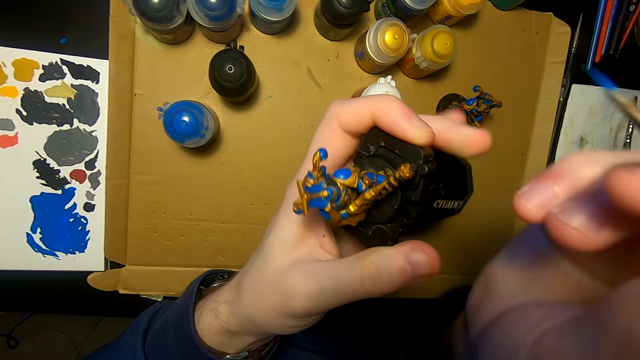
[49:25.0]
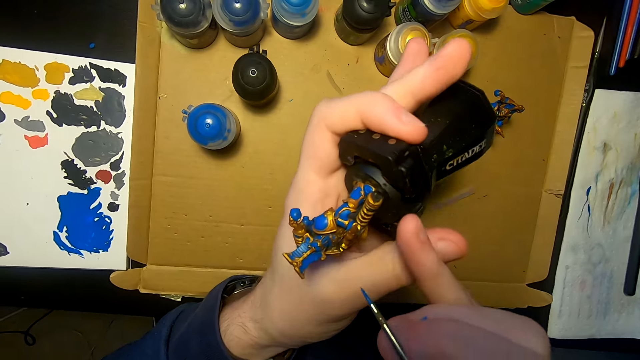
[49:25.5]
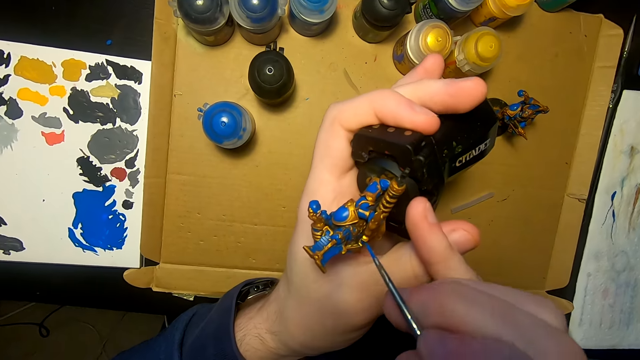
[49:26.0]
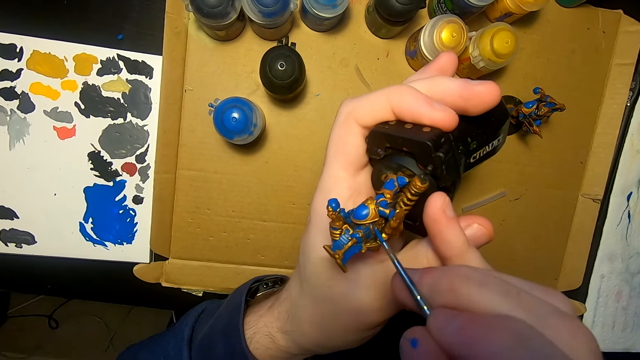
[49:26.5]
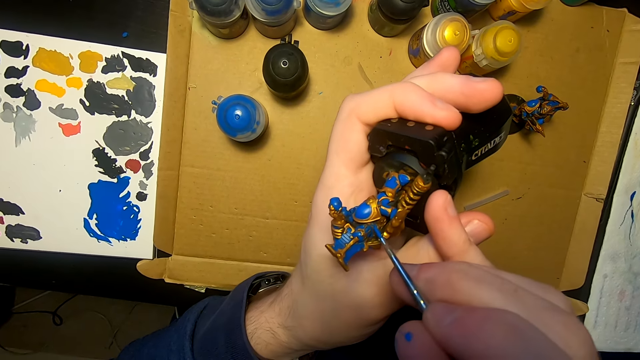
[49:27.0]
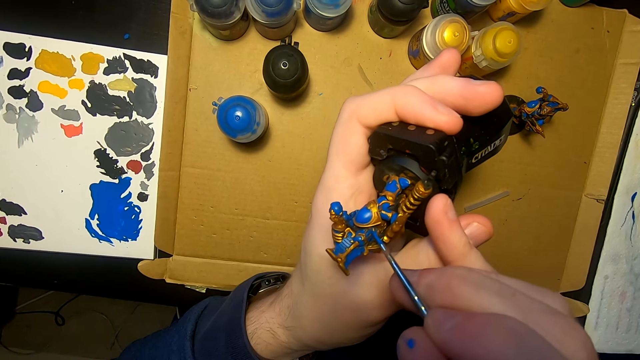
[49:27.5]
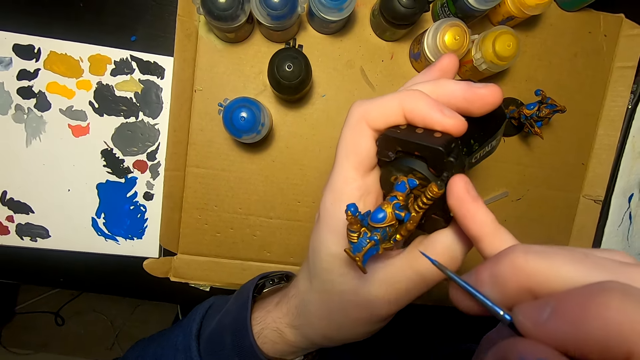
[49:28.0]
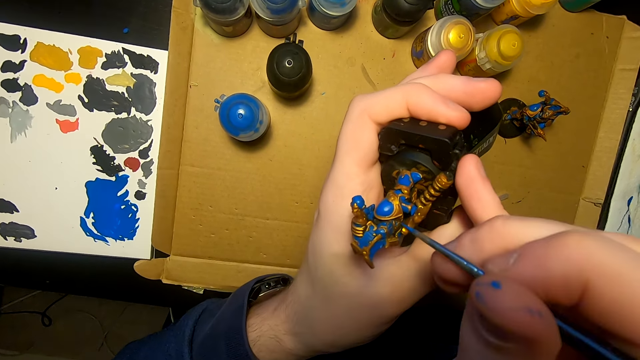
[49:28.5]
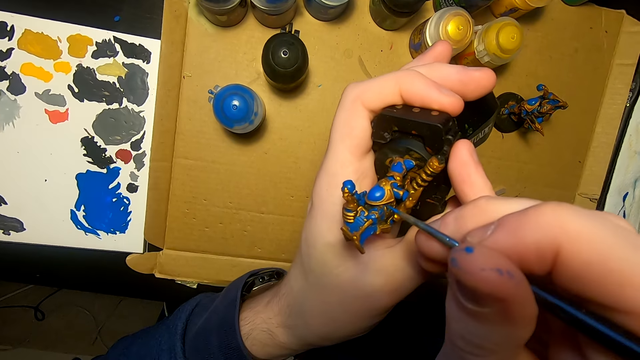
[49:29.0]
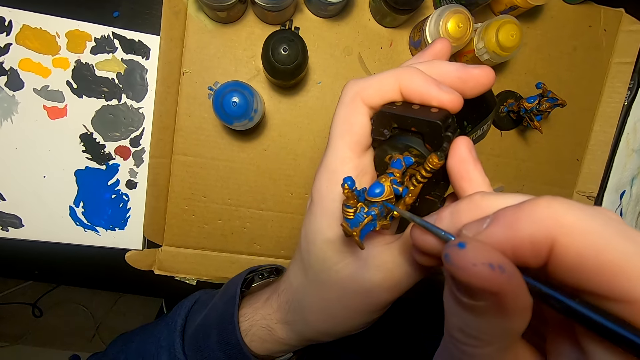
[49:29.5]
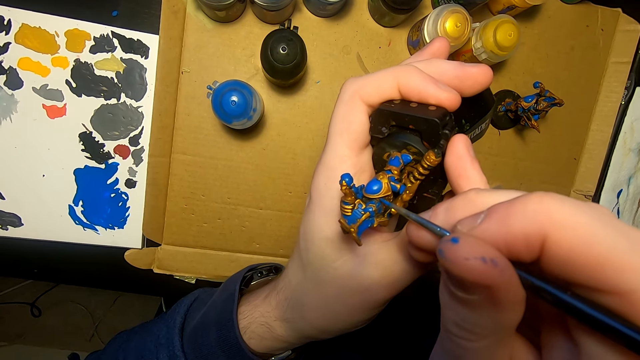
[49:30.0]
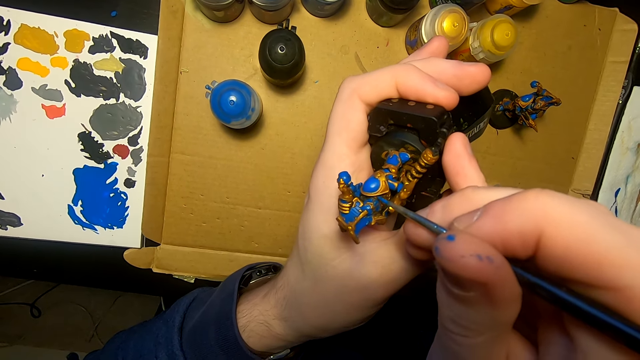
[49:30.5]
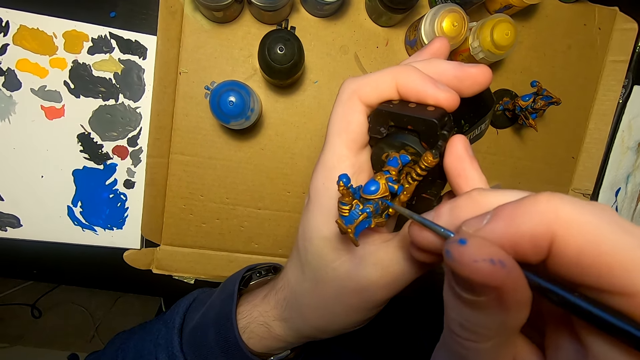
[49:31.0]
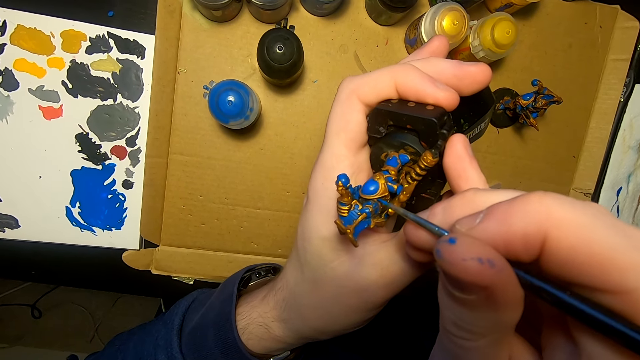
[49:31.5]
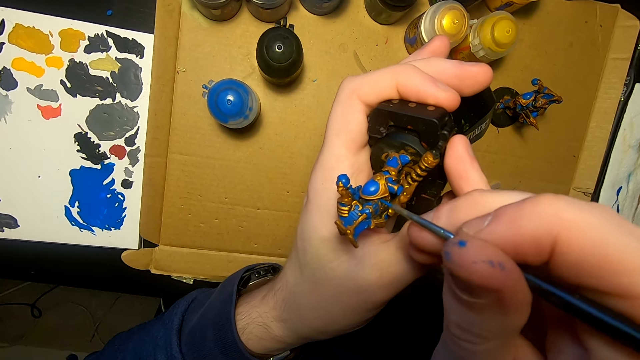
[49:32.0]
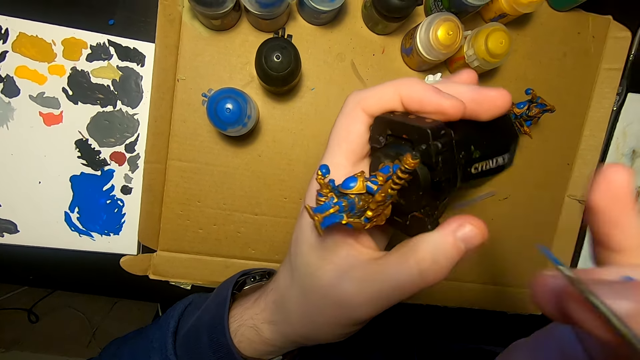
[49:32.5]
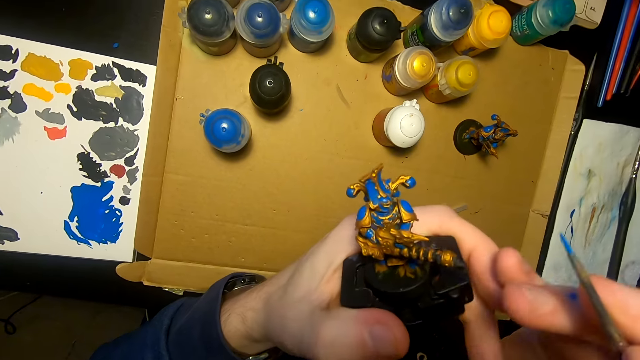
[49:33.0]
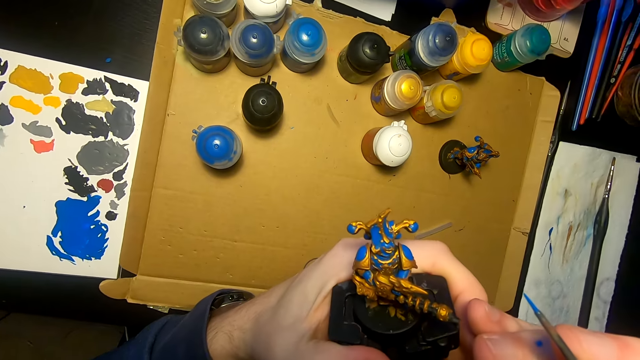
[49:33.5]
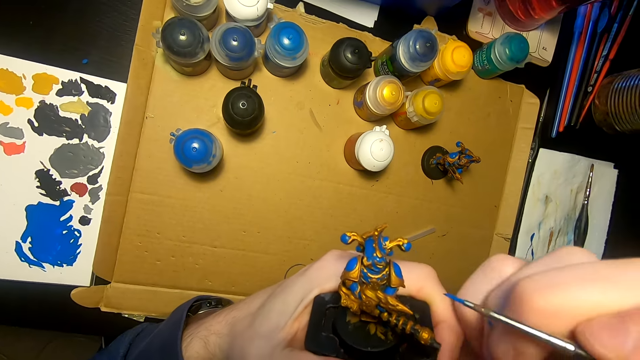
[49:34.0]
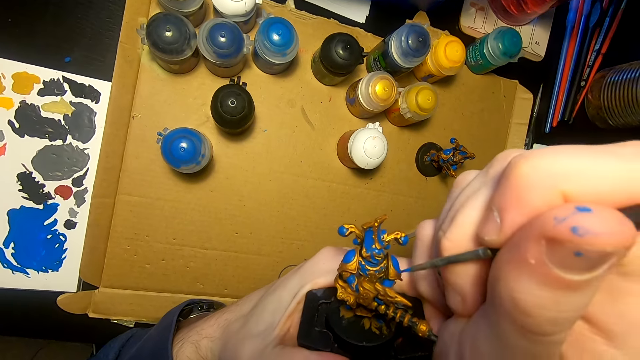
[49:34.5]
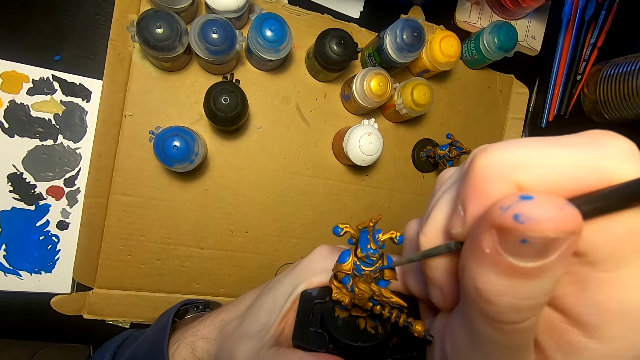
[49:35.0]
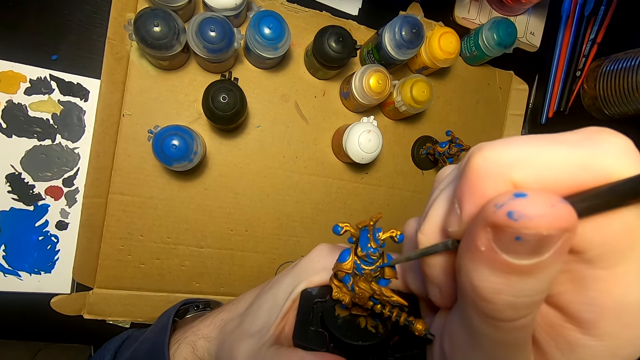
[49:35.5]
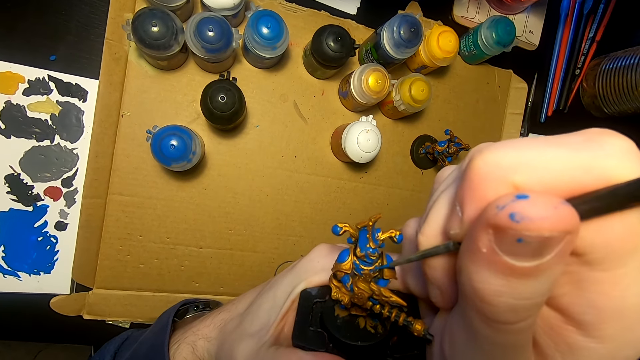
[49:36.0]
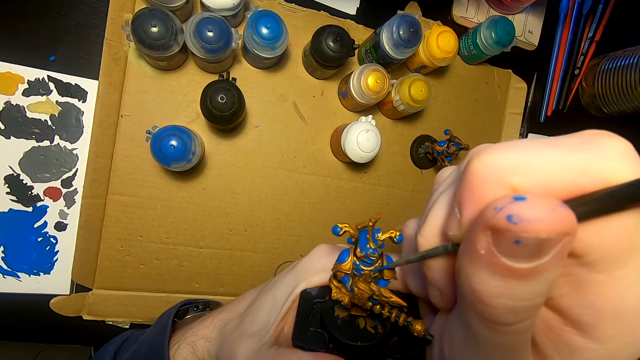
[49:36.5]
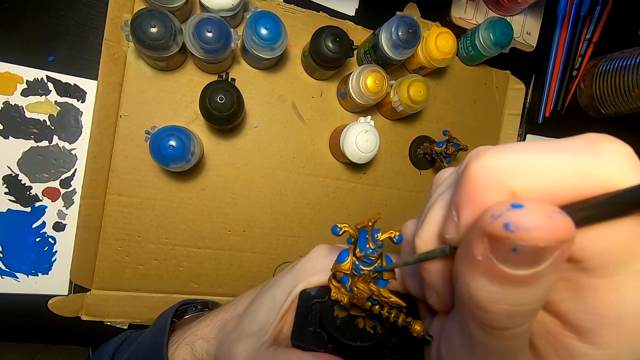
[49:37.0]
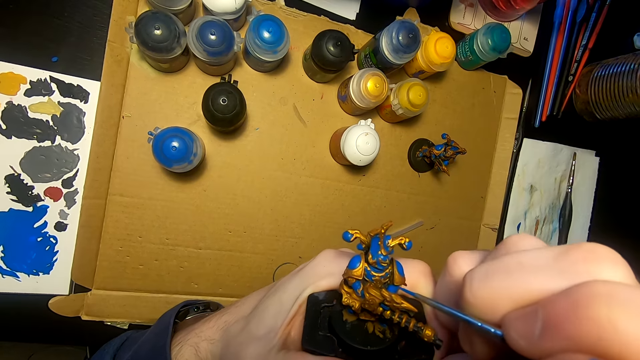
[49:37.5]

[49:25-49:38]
The camera wearer lifts the pen brush or paintbrush. They move the right hand. They paint the sculpture with the pen brush. They paint the figurine with the paintbrush. They lift the right hand, lift the sculpture, look at the sculpture, and paint the sculpture with the pen brush.

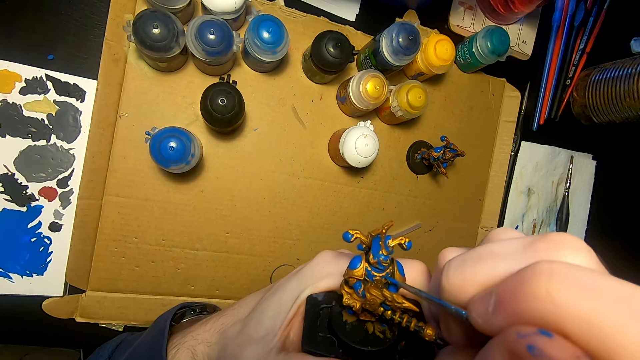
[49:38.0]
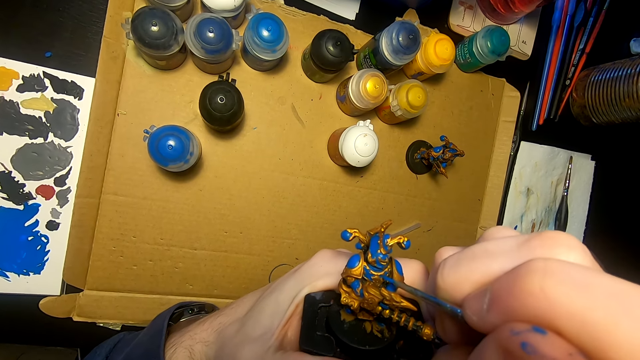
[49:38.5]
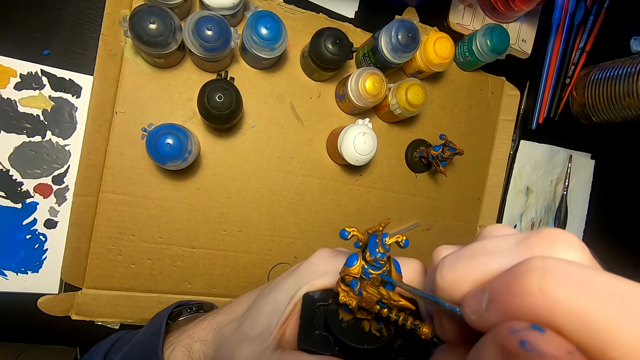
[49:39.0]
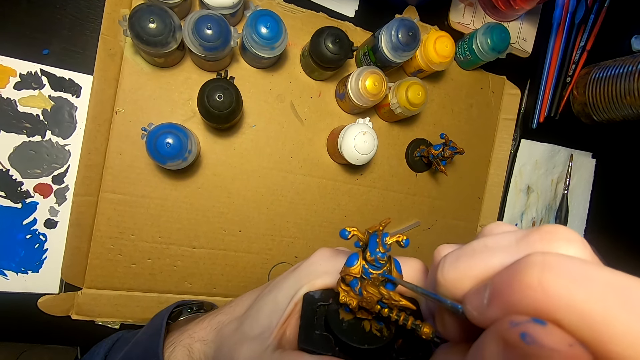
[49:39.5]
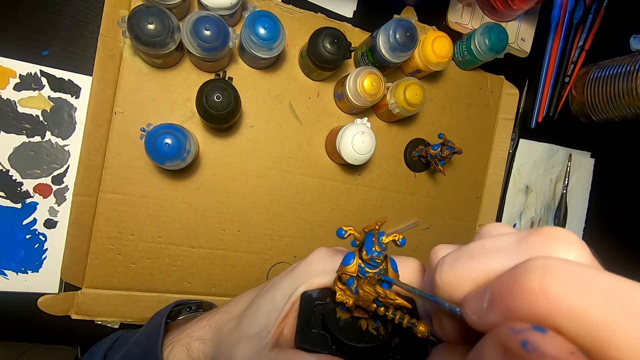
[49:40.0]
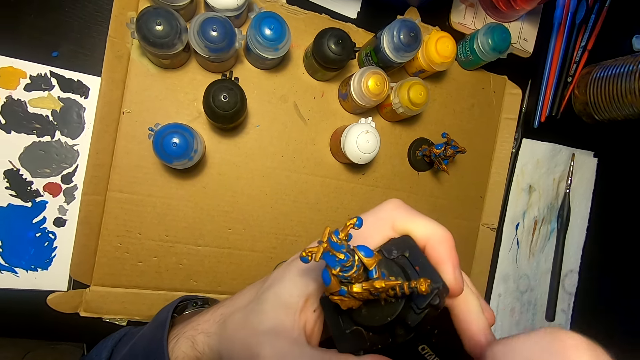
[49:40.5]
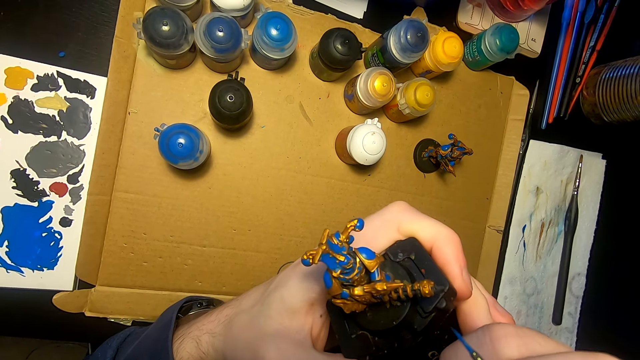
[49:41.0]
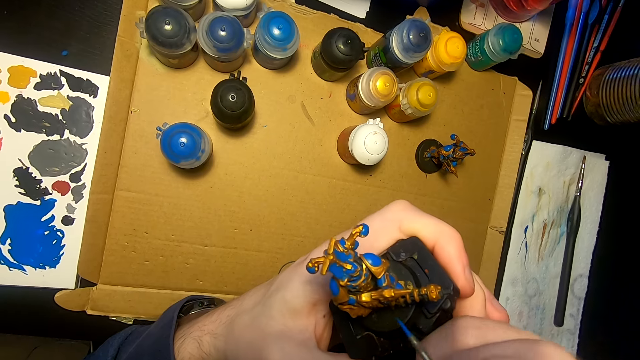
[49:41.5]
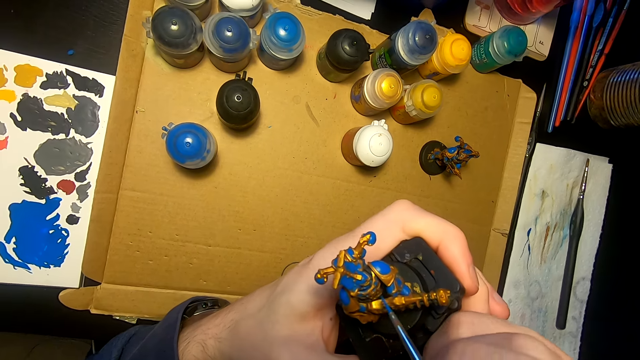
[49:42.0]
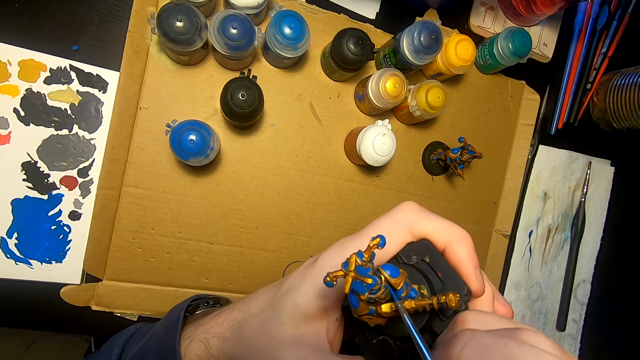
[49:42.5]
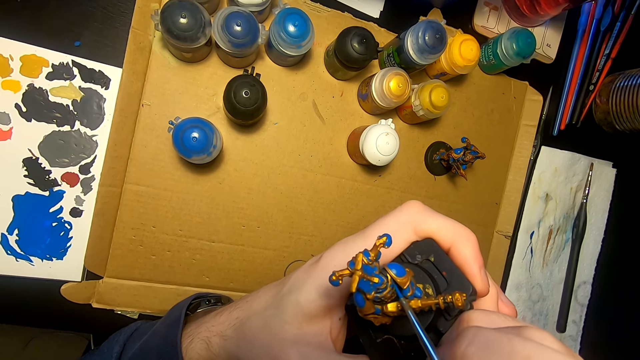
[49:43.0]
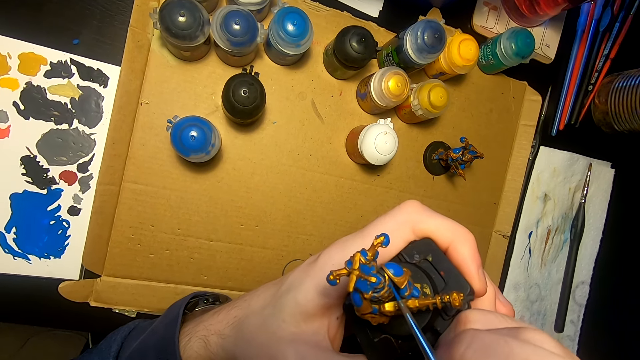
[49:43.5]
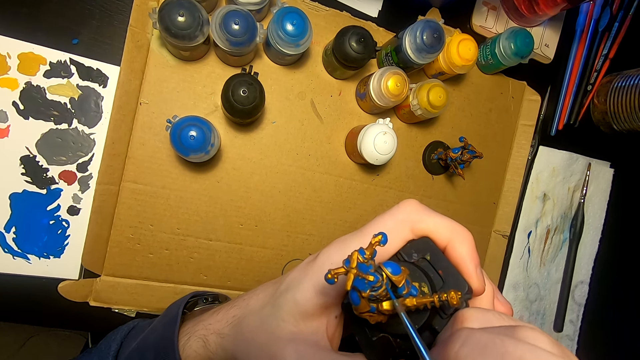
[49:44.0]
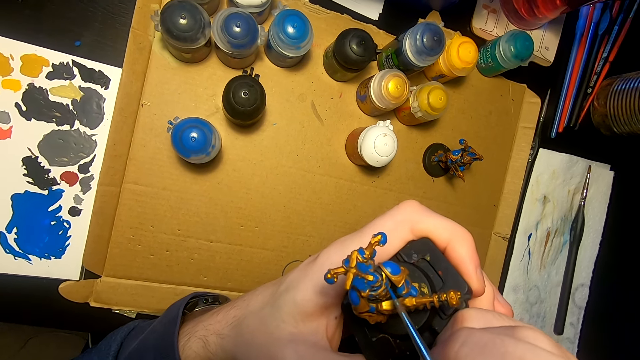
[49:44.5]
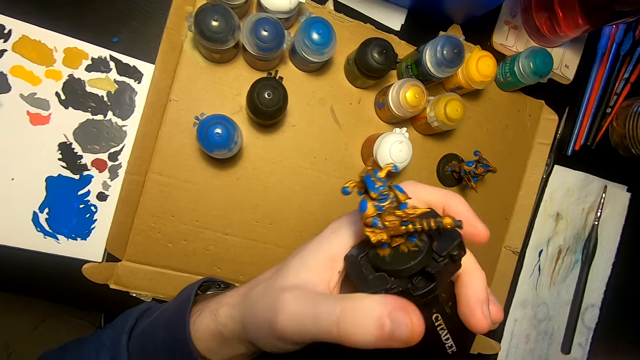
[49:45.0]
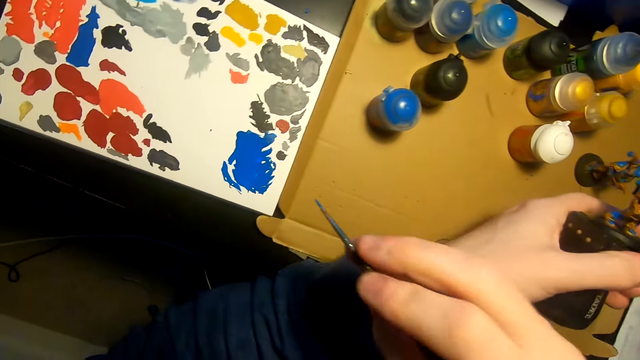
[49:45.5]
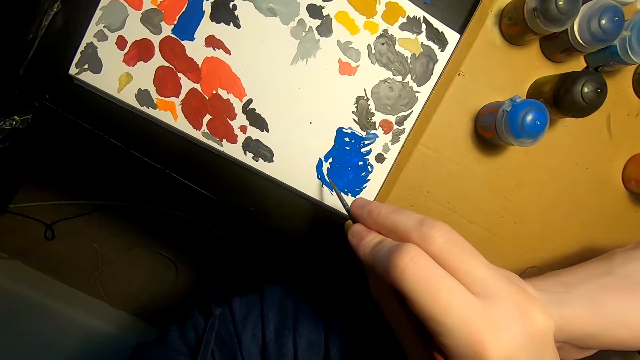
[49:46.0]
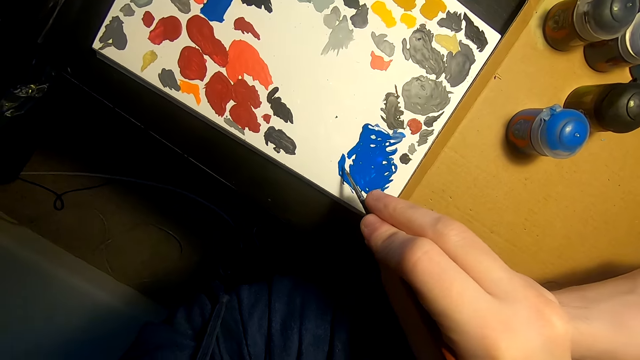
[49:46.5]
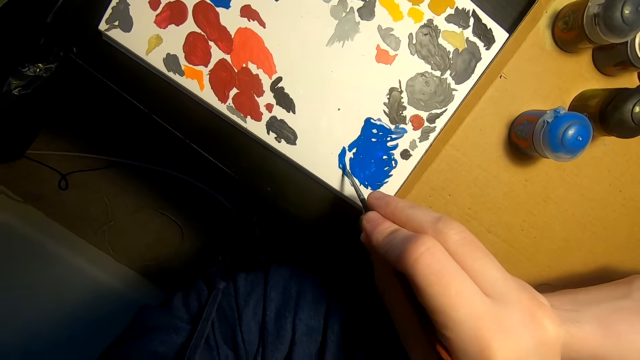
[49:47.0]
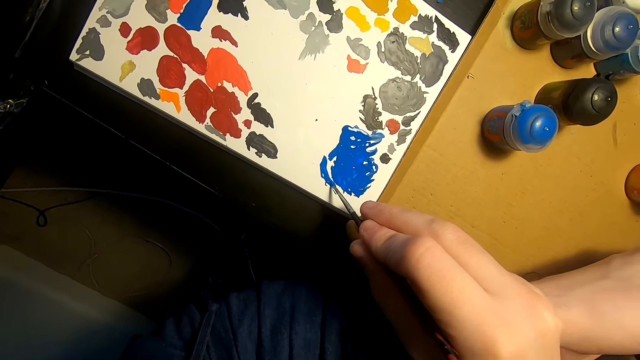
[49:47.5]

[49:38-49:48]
The camera wearer lifts the pen brush or paintbrush. They look at the sculpture. They paint the figurine with the paintbrush. They move the right hand, rub the pen brush on the paint, and dip the paintbrush in the paint.
